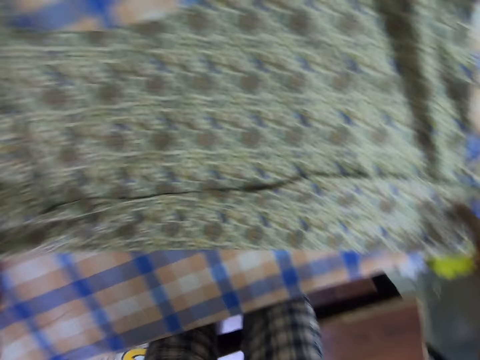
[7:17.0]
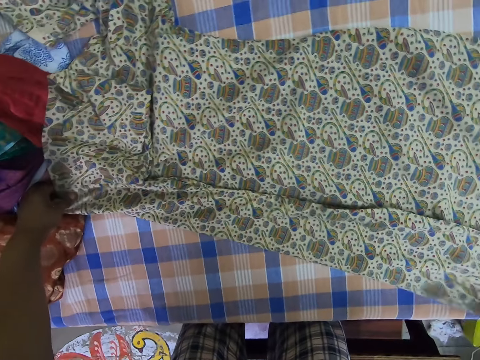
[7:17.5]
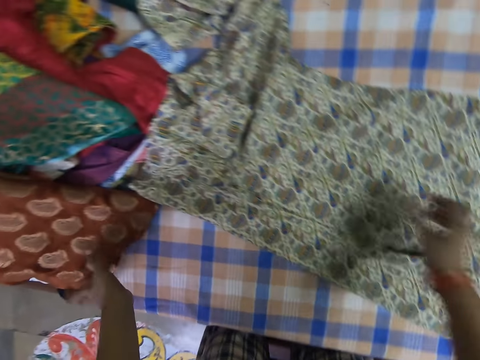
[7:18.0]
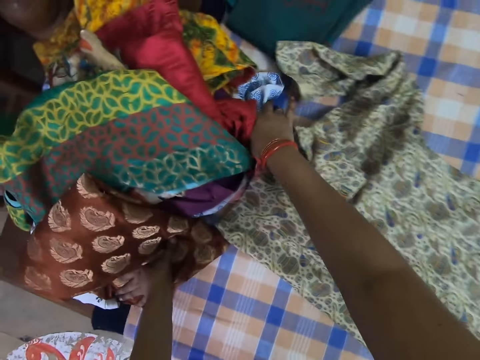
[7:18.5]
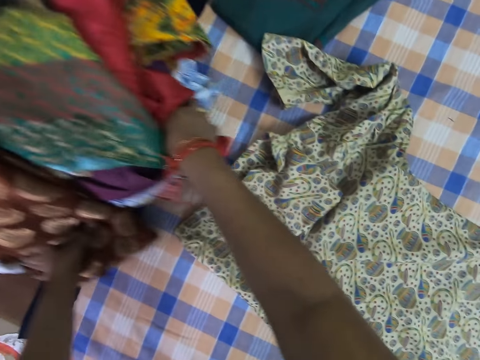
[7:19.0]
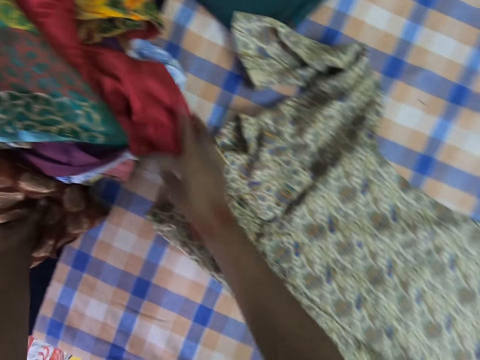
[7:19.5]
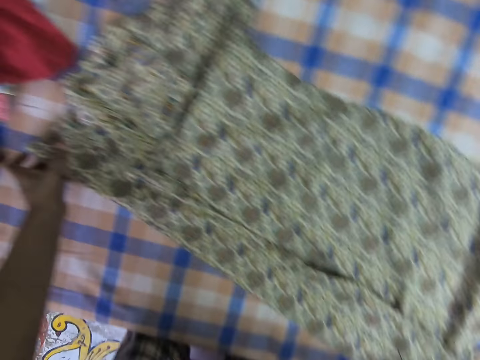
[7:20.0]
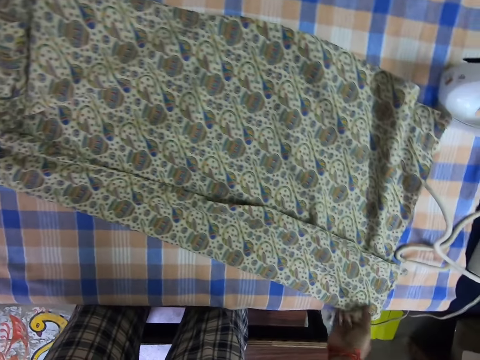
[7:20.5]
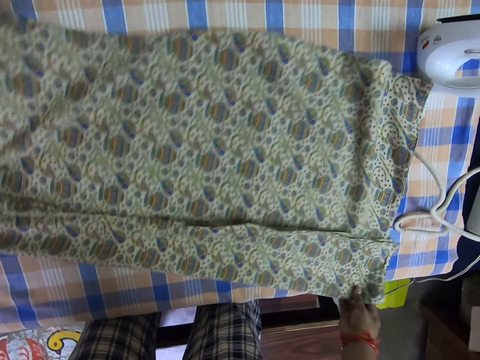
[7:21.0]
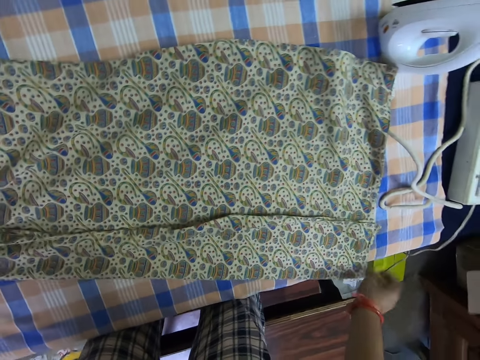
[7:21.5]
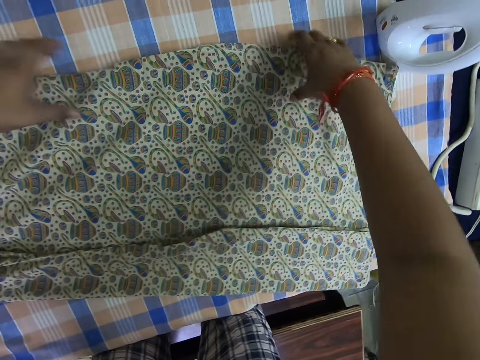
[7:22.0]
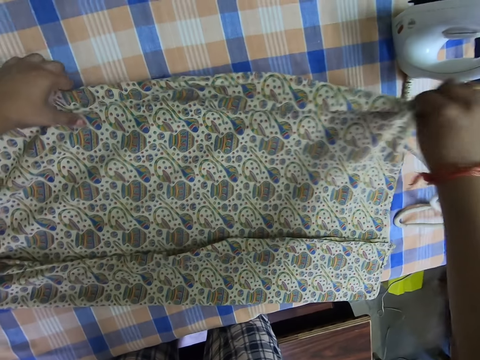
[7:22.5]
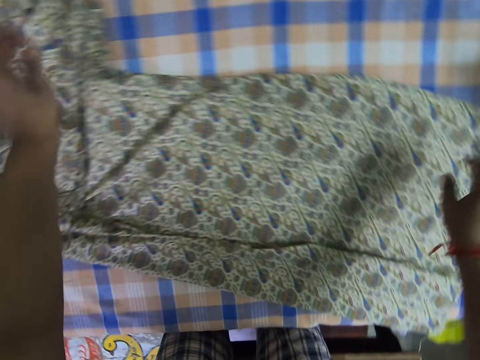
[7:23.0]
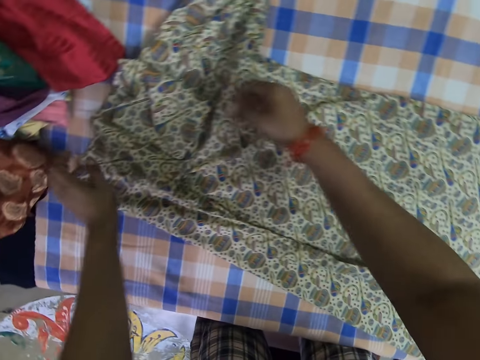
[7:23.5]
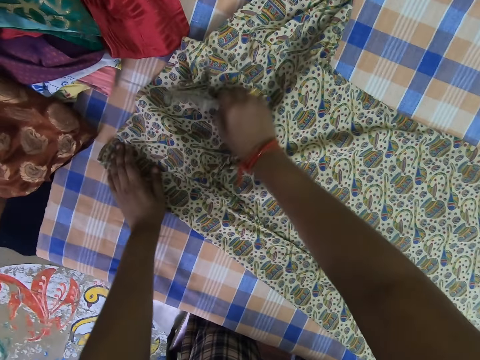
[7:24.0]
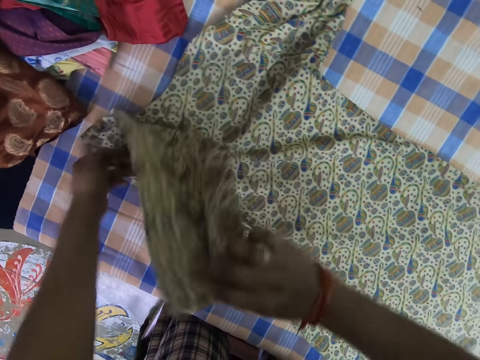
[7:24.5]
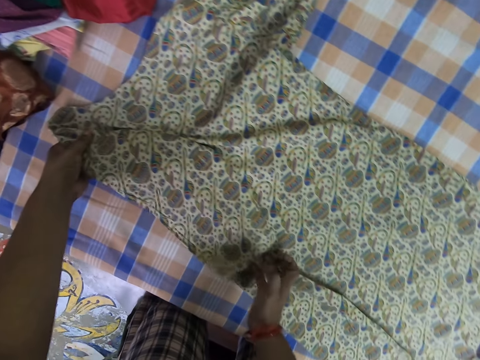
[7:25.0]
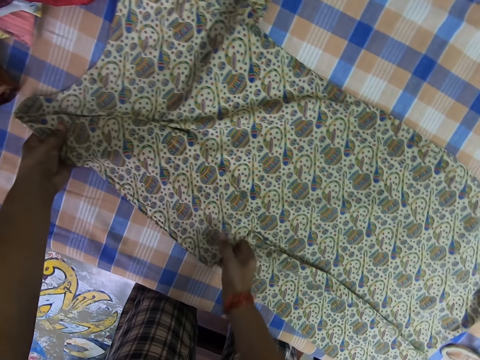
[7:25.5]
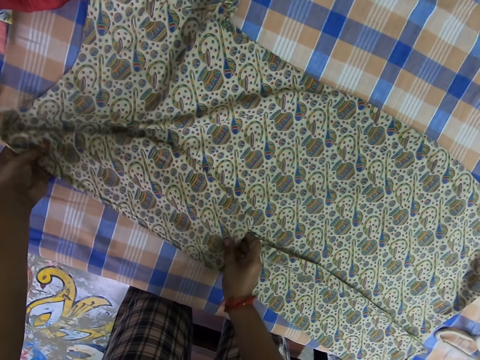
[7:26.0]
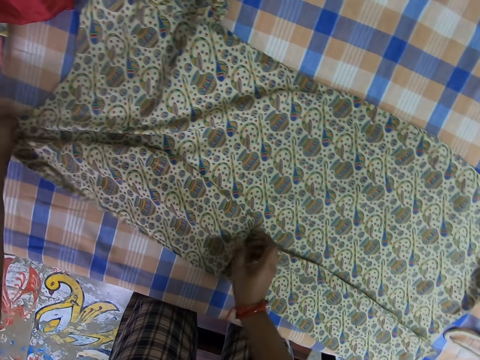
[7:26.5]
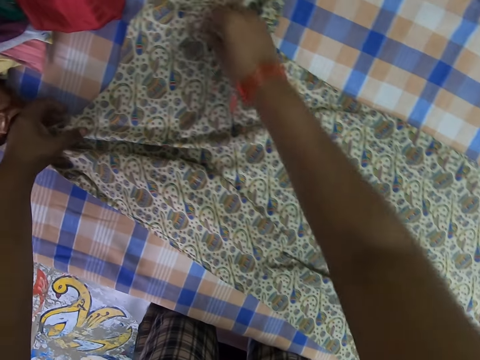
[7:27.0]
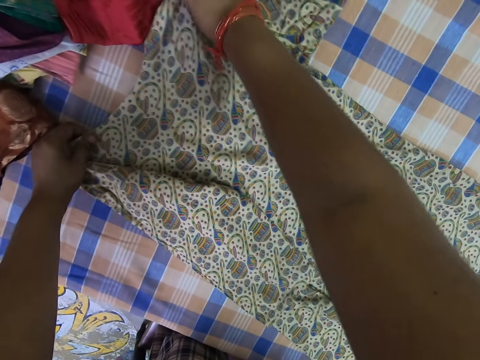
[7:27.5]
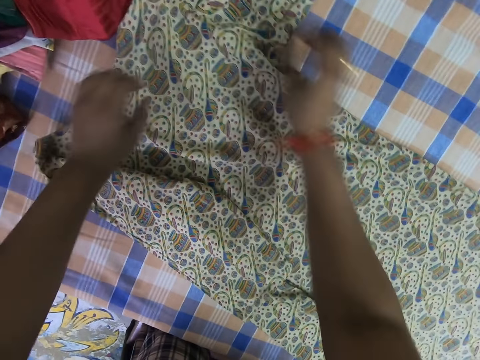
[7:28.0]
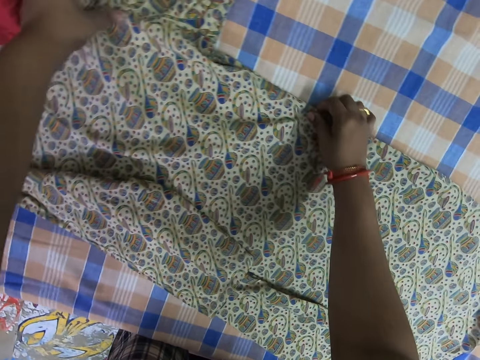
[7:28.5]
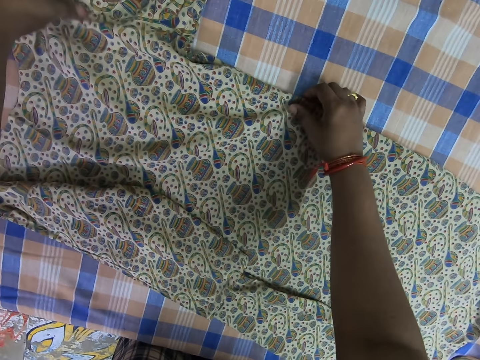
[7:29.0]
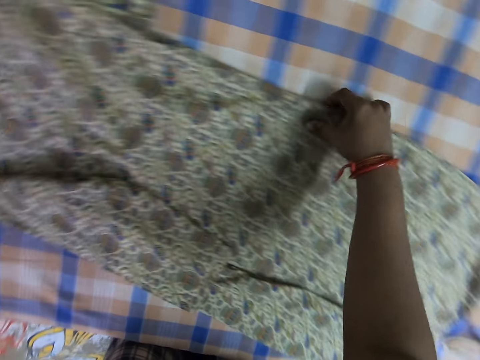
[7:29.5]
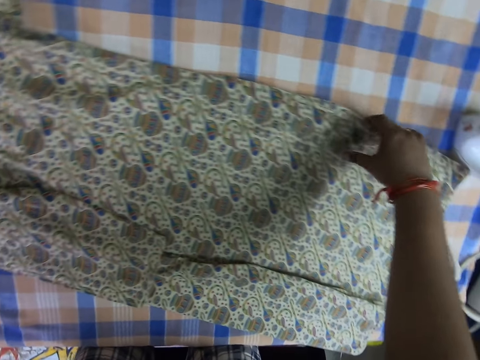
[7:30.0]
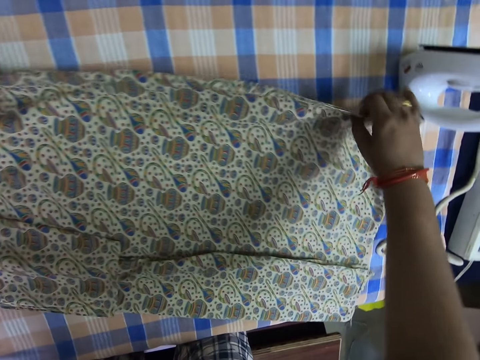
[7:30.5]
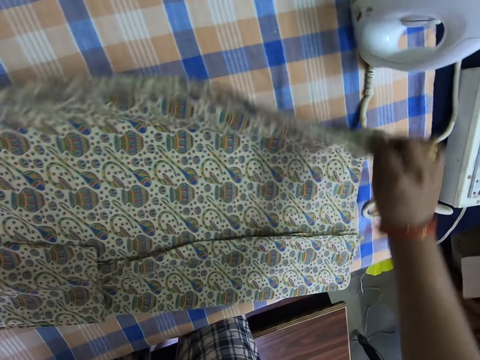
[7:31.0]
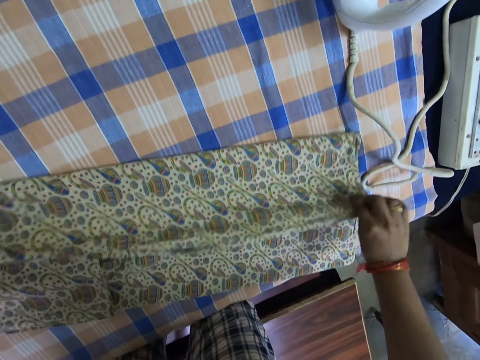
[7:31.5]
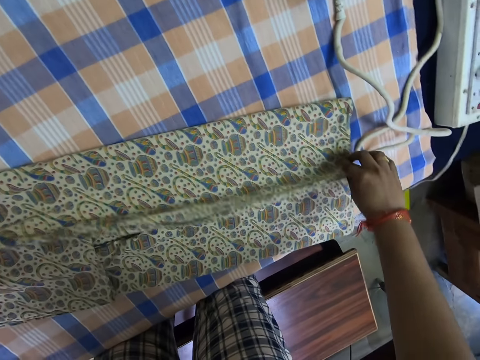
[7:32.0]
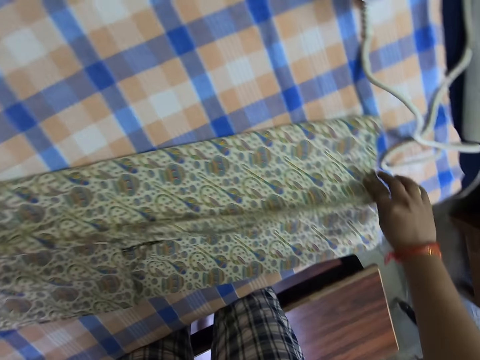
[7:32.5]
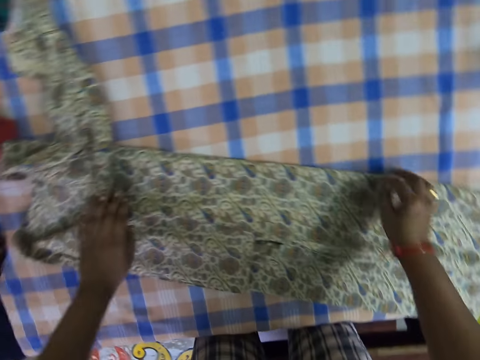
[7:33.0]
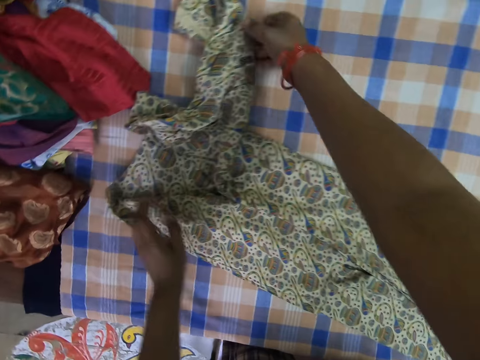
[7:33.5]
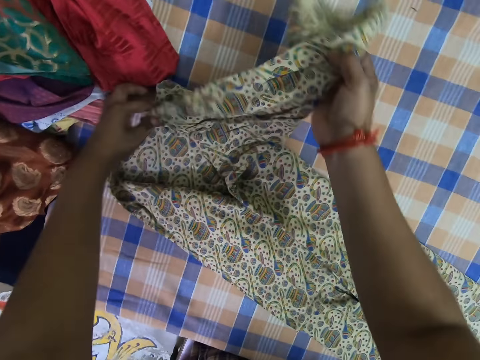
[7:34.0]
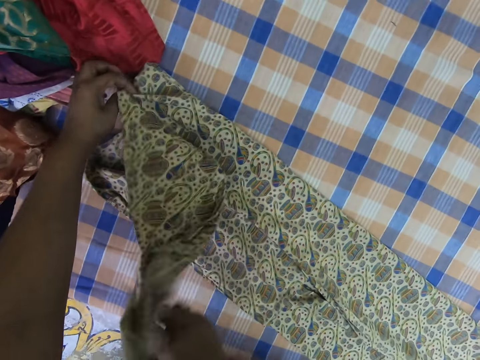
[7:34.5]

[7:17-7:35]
The camera wearer moves a basket of cloth beside her. They fold the cloth on the table. They fold the cloth repeatedly.

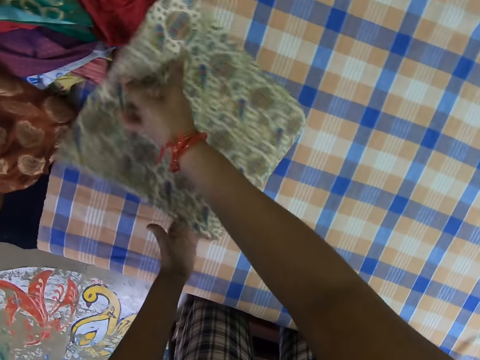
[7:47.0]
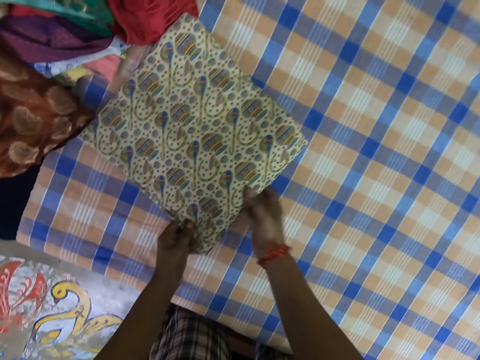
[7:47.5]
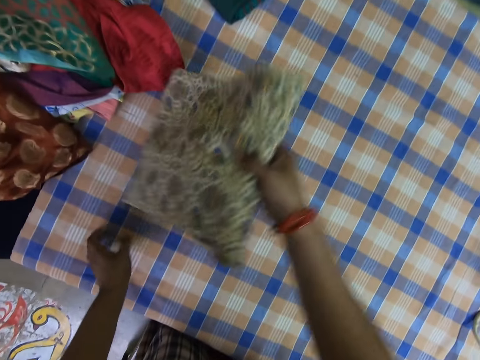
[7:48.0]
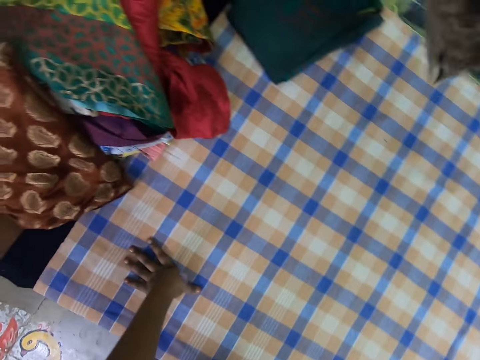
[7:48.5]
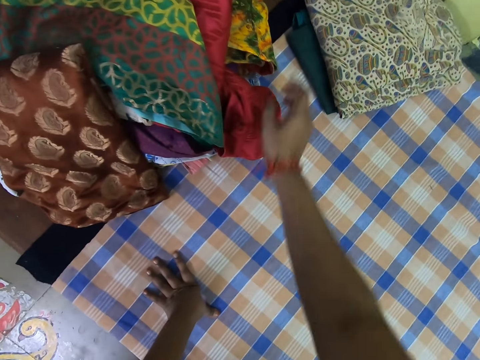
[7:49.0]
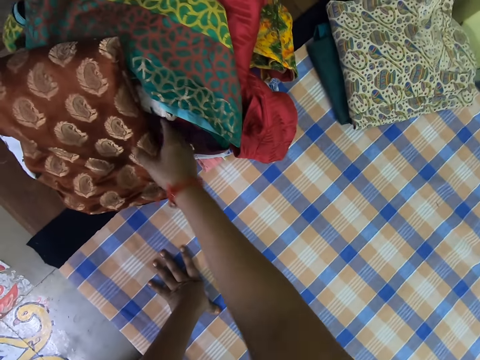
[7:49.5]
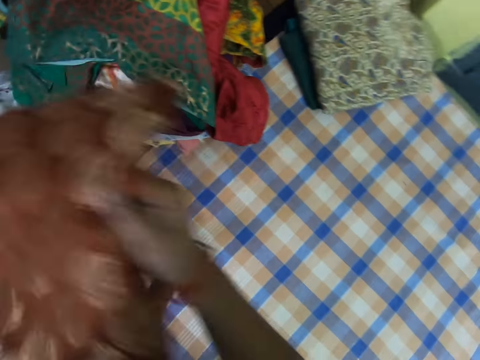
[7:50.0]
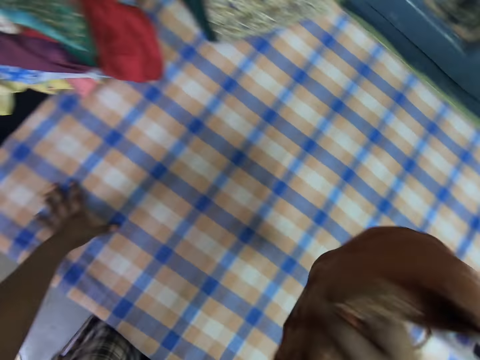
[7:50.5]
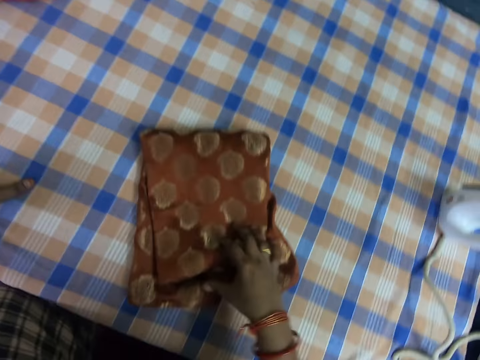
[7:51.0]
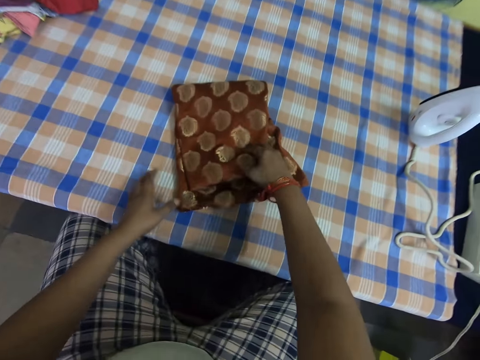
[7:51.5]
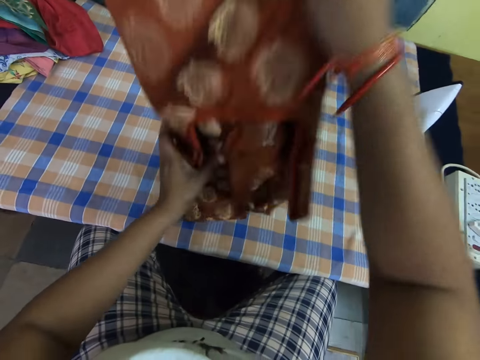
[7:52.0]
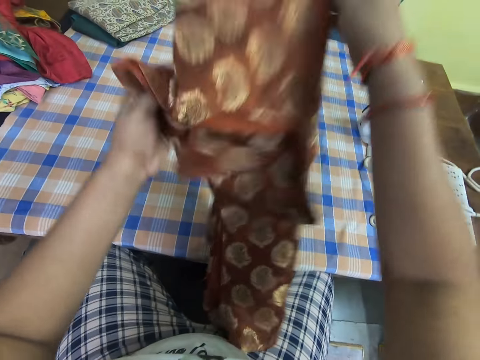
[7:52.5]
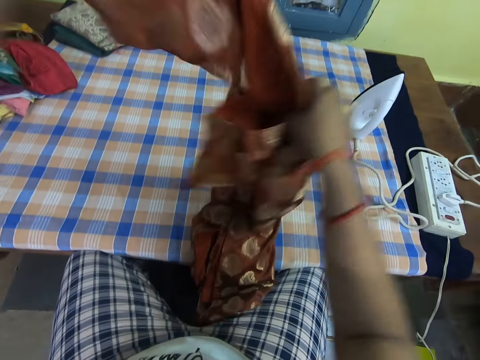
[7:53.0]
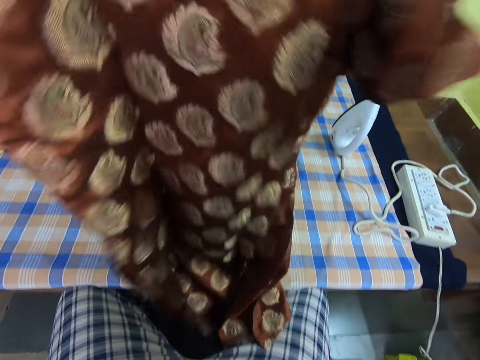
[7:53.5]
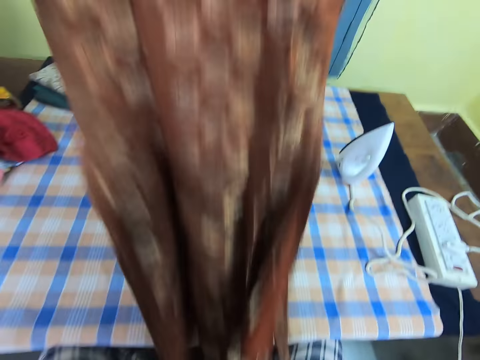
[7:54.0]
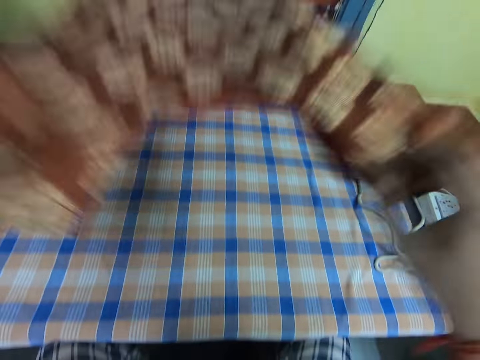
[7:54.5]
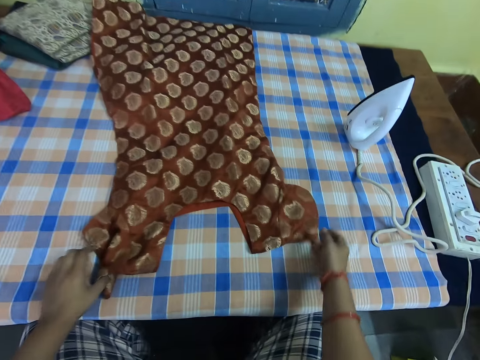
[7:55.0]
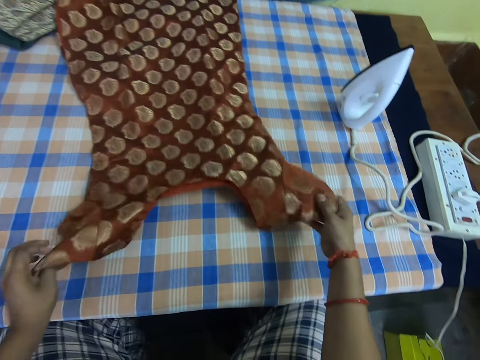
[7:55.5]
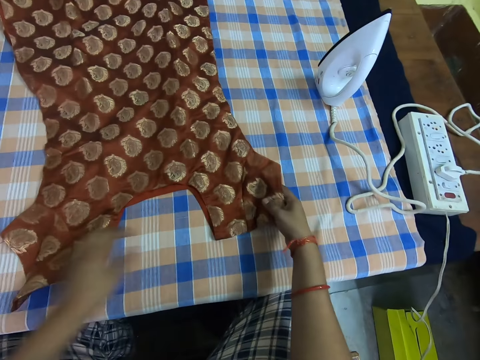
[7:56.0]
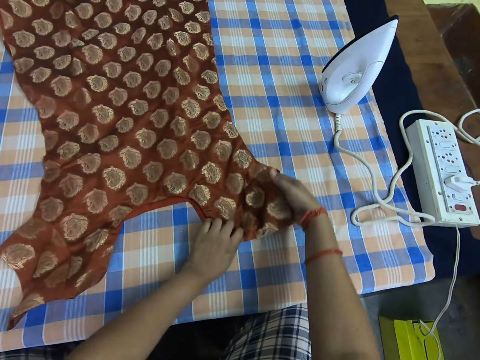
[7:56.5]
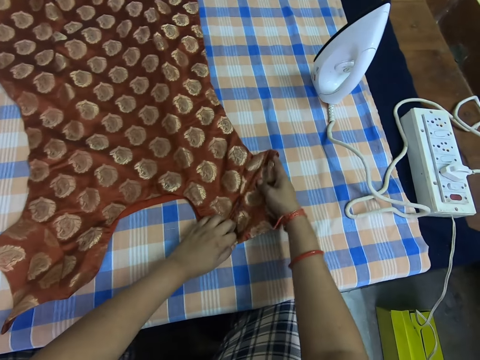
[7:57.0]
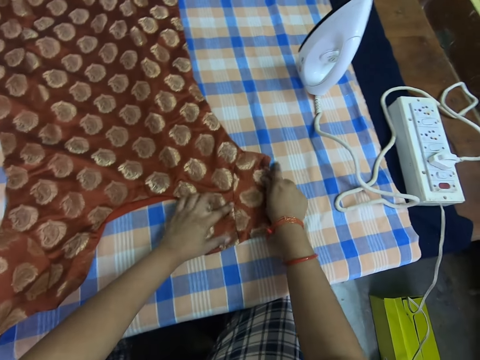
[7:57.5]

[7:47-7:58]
The camera wearer removes the cloth from the table. They drop the cloth on another cloth on the table. They pick up another cloth from a pile of clothes on the table. They drop the cloth on the table. They adjust the cloth. They spread the cloth on the table. They lift up the cloth, put down the cloth and adjust the cloth on the table.
